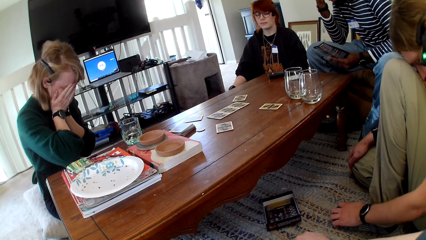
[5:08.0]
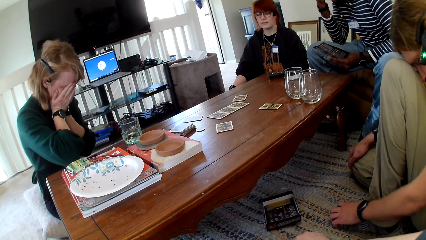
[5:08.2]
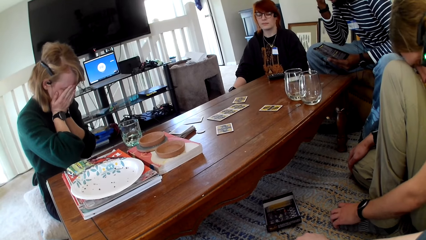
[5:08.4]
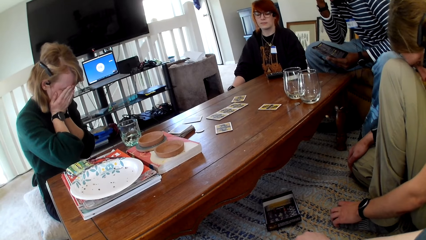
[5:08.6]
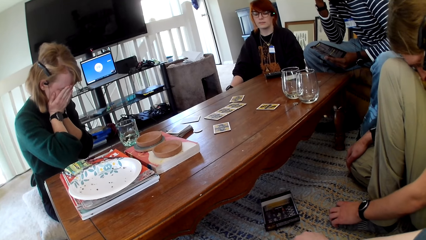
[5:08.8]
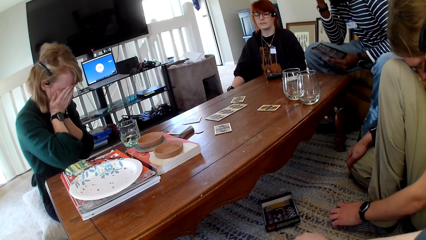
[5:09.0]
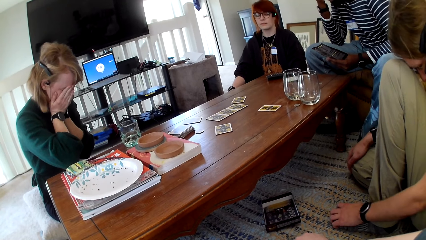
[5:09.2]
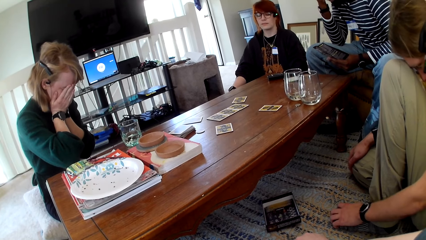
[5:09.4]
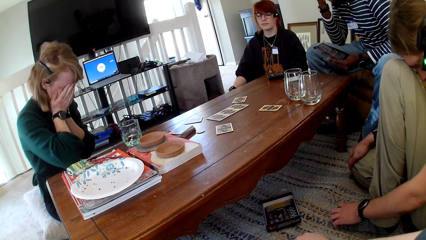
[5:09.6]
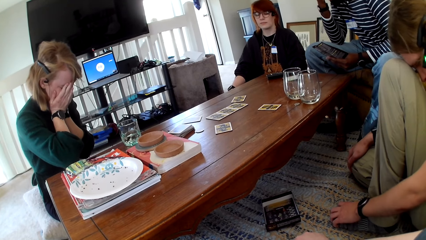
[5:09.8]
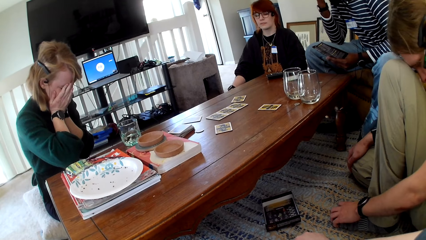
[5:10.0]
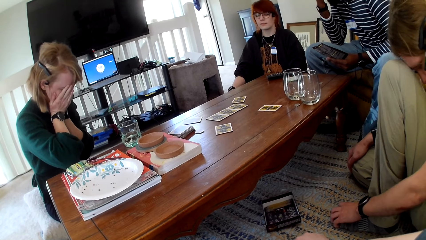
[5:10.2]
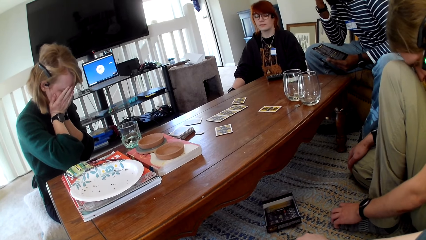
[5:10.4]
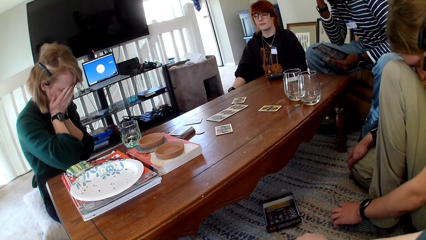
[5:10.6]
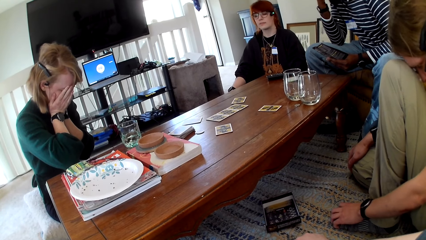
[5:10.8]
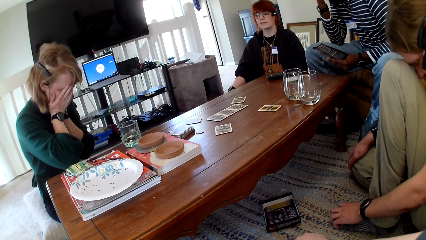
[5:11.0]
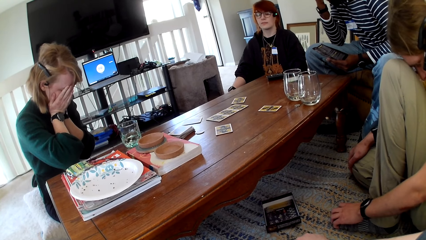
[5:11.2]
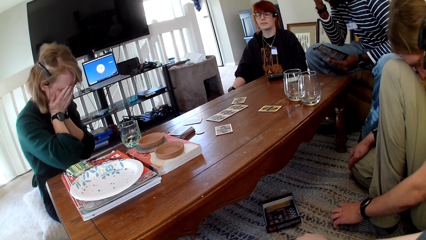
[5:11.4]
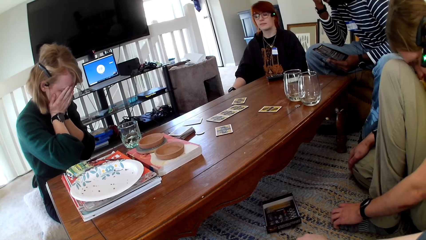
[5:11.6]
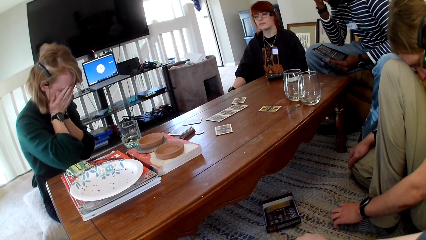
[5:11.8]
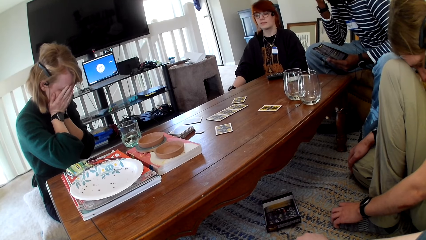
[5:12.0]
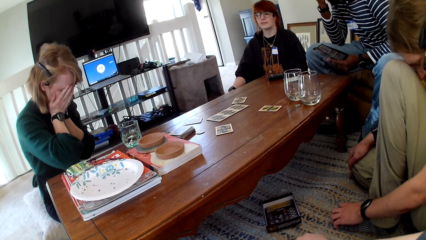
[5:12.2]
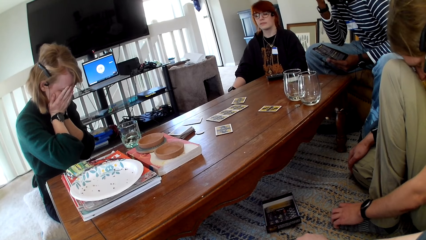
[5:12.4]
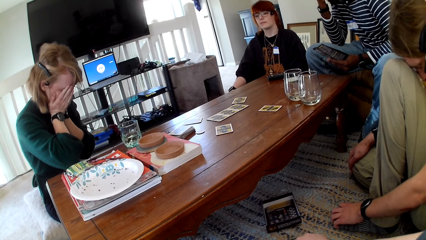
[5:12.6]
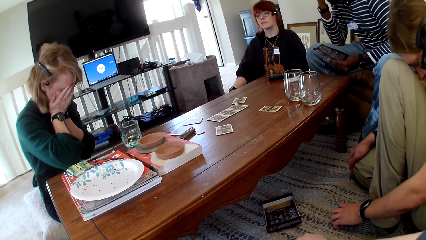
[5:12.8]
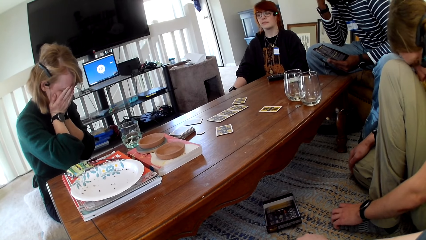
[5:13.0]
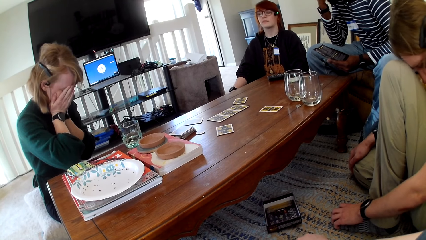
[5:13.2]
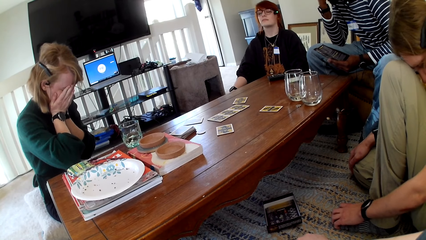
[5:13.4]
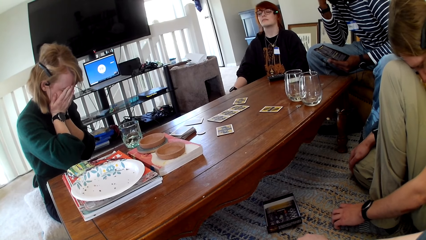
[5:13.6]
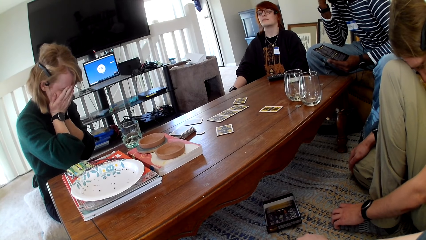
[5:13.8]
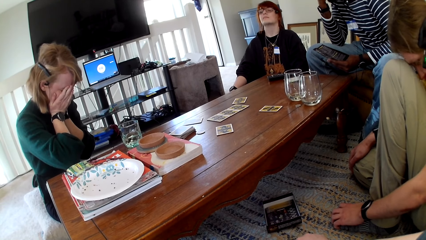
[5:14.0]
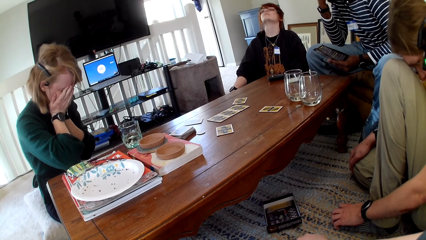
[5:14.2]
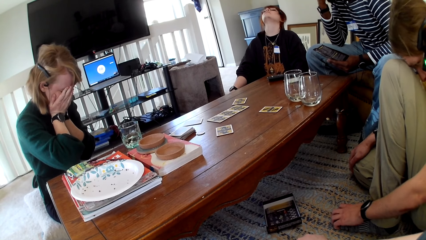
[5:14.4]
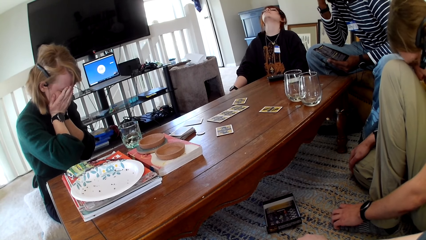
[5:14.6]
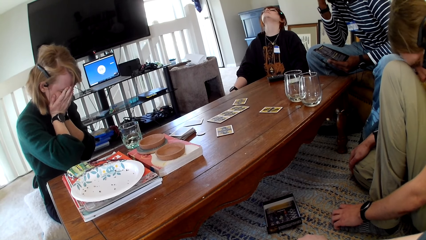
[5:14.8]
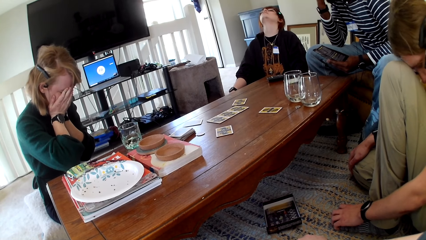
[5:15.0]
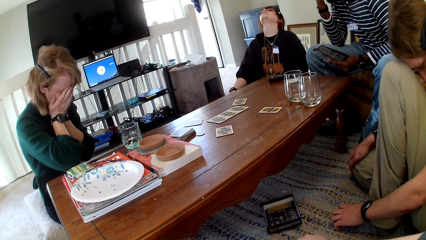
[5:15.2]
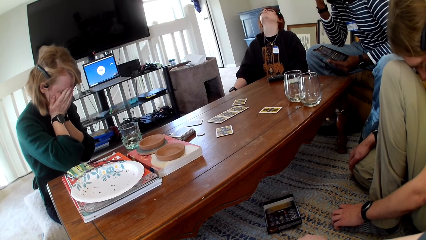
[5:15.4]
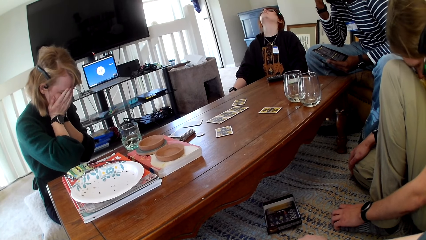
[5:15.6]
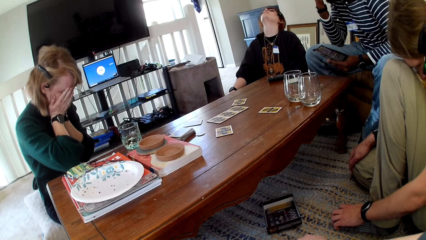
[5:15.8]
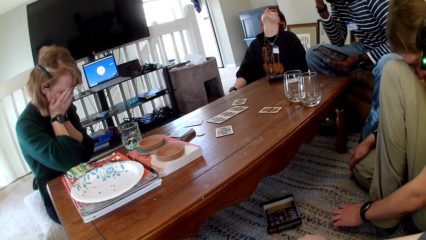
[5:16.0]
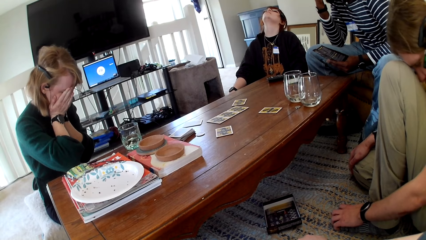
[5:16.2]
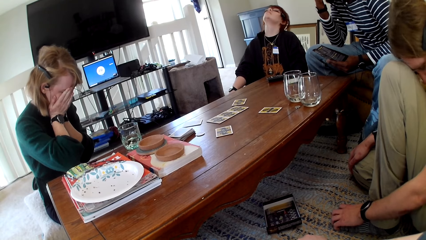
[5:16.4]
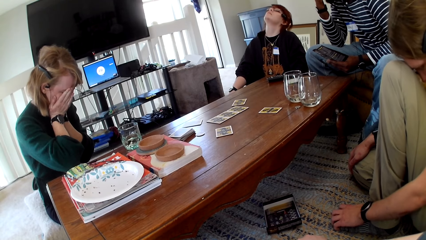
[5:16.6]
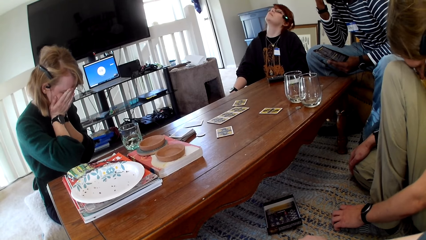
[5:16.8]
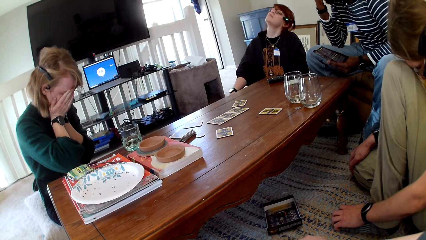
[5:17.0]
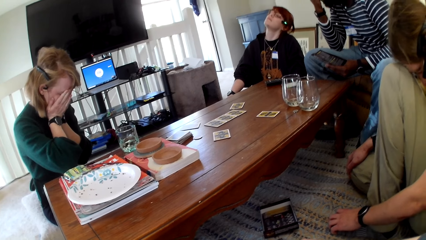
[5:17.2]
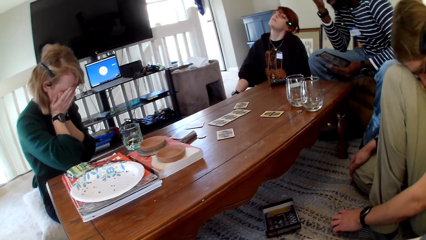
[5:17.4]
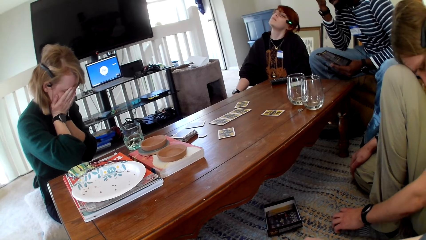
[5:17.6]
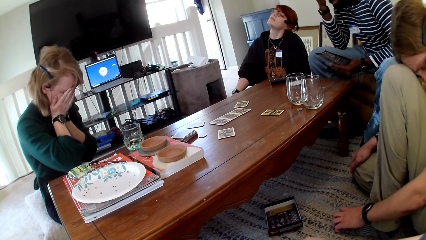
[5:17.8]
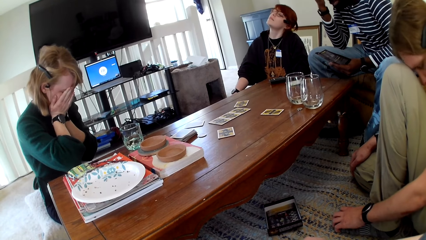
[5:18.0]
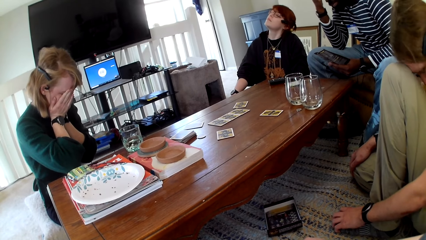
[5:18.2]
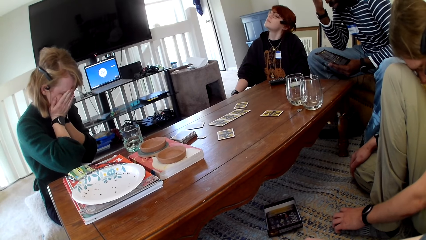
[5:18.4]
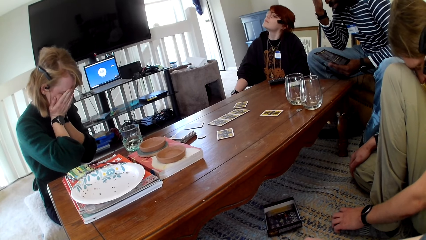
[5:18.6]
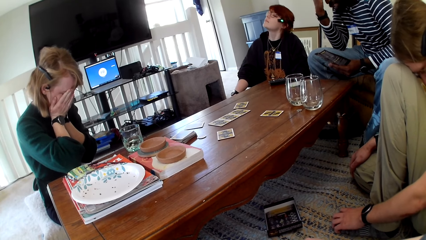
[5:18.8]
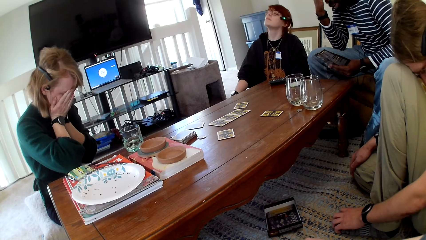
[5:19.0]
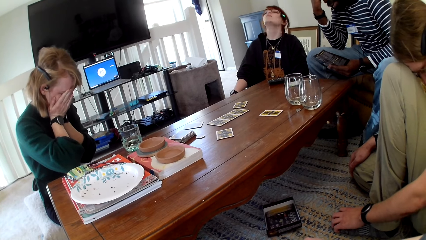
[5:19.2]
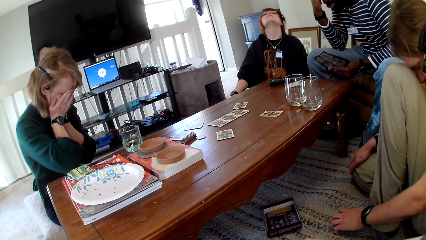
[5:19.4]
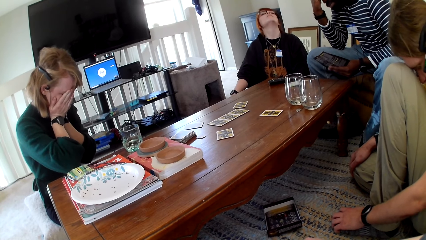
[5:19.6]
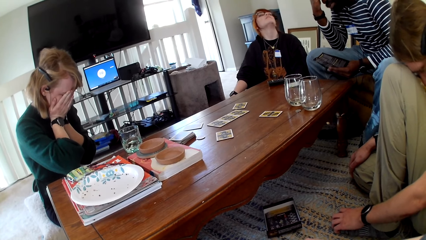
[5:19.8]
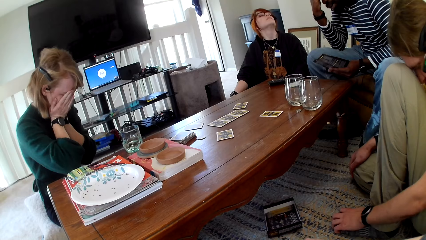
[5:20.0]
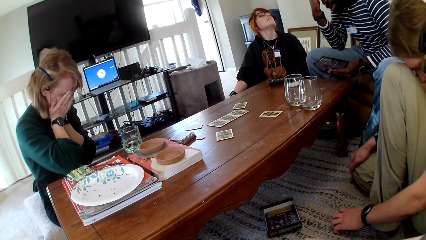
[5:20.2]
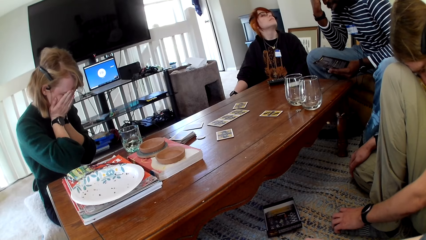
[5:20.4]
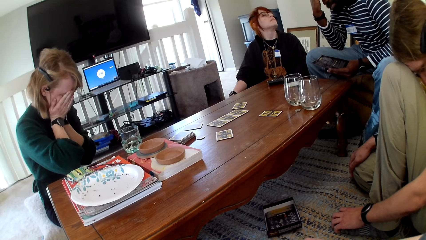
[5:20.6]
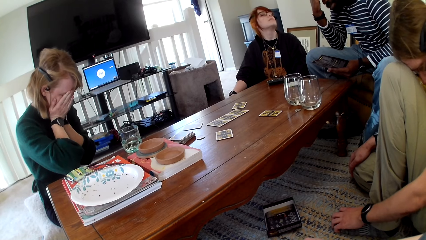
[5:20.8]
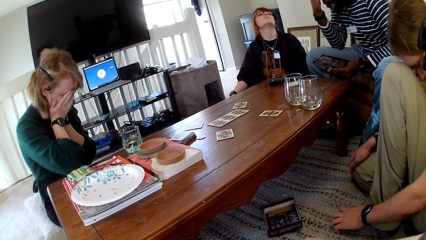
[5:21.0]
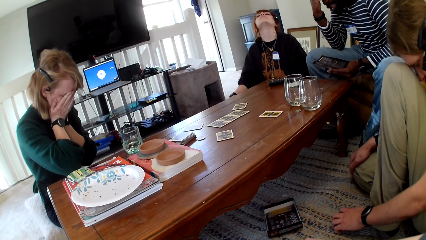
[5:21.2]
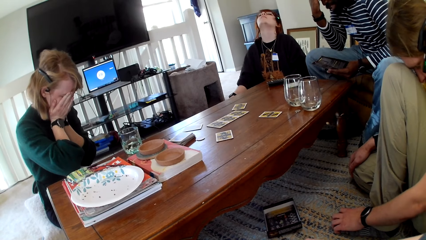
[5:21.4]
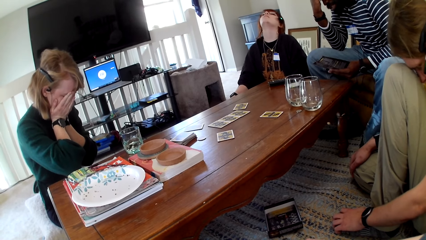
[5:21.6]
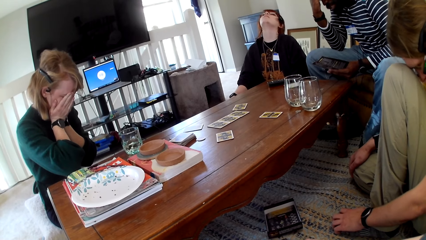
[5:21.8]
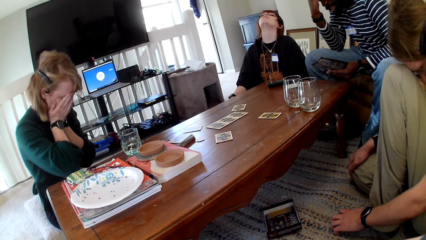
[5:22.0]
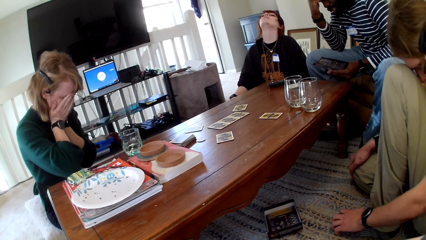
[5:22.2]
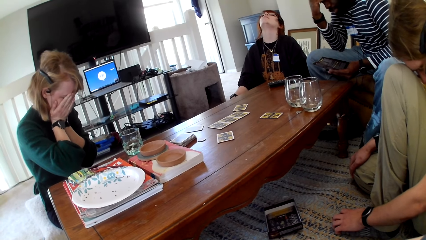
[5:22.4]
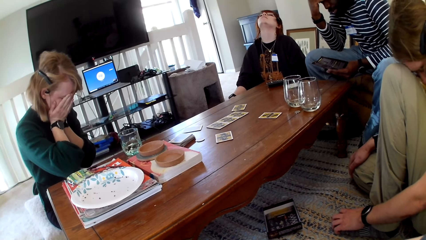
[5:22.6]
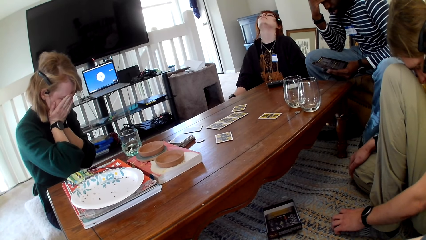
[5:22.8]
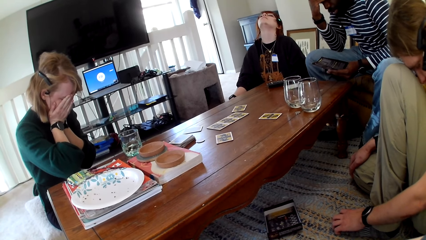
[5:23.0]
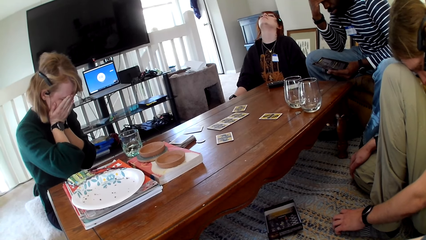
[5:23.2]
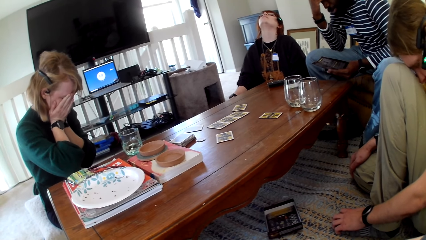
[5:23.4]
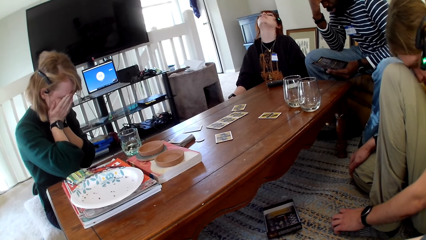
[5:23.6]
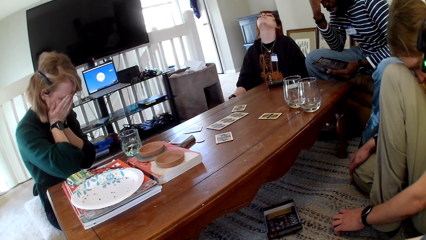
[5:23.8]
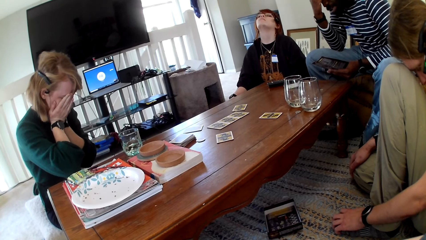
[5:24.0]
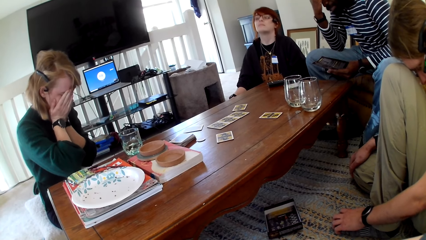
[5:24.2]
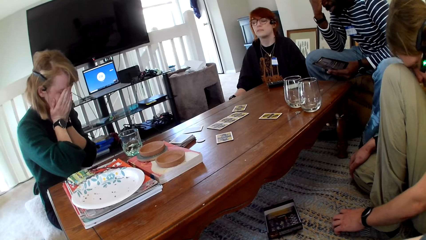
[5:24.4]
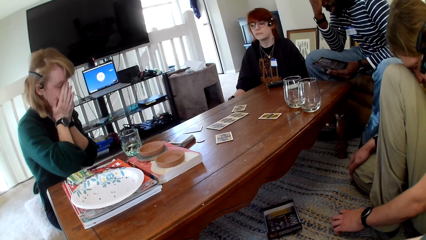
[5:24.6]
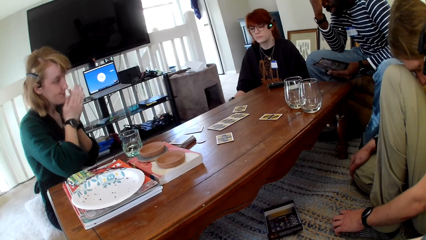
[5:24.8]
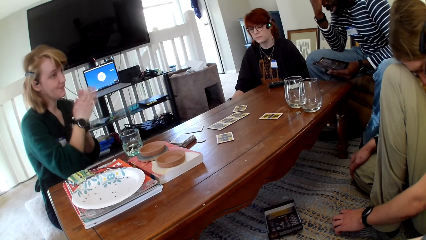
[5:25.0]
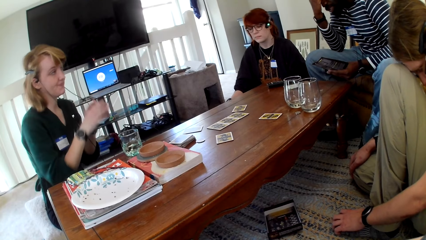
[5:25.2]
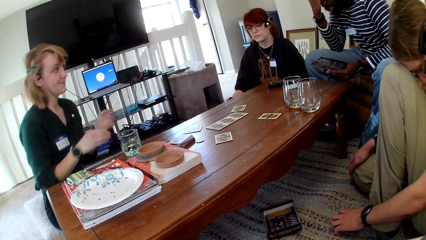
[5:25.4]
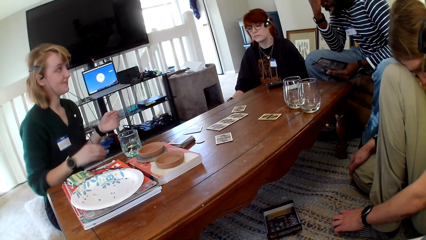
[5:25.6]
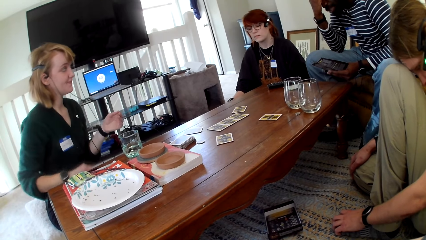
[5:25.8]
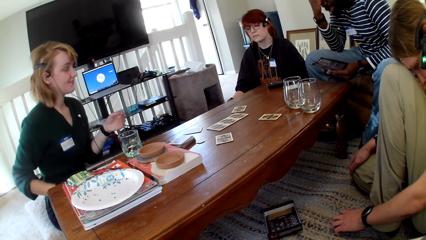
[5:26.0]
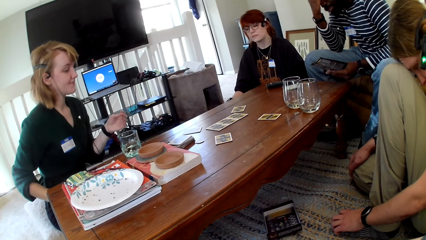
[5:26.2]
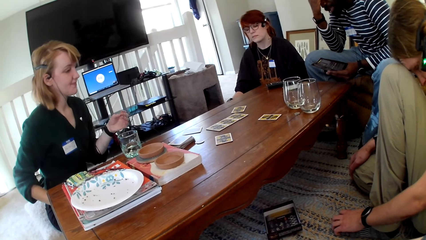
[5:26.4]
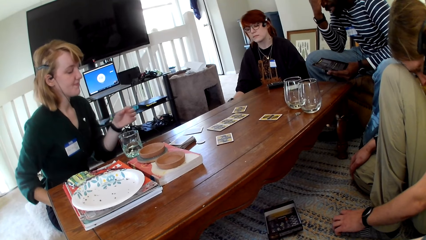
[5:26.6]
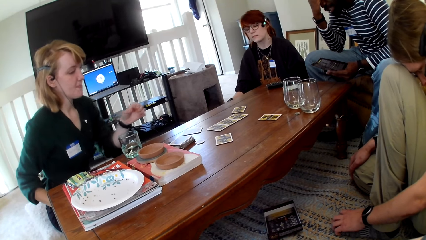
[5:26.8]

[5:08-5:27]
A person touches their face. Another person touches a leg. A woman pulls her hand off the eyes.
